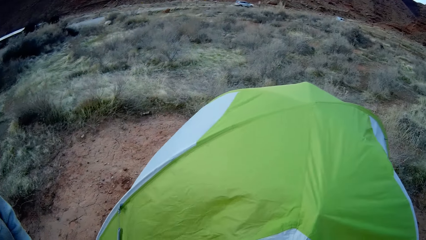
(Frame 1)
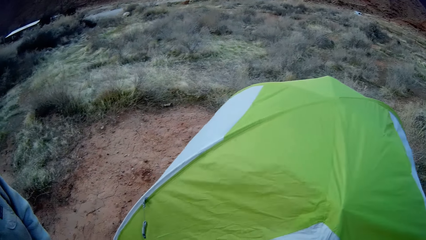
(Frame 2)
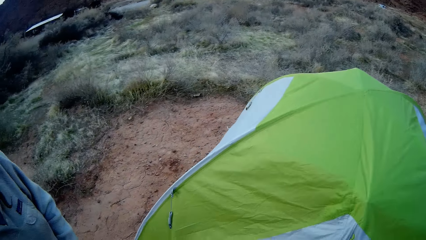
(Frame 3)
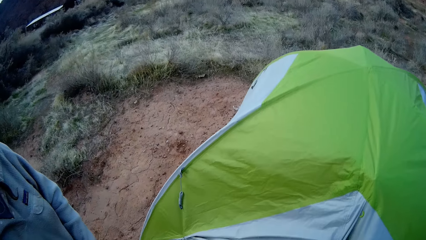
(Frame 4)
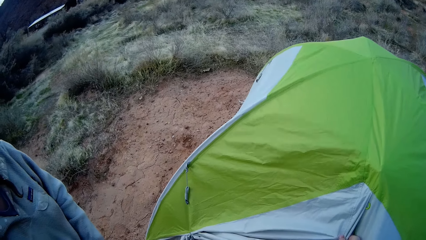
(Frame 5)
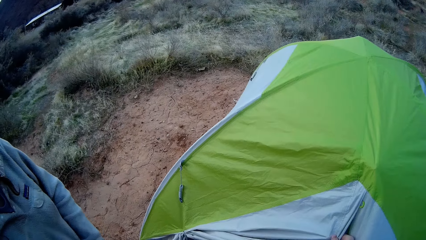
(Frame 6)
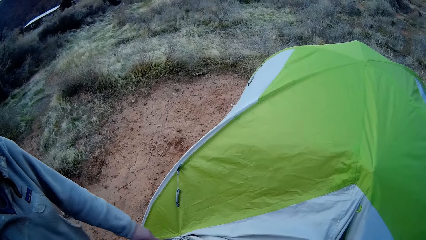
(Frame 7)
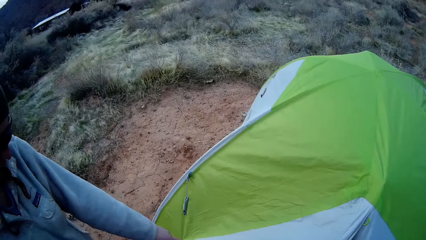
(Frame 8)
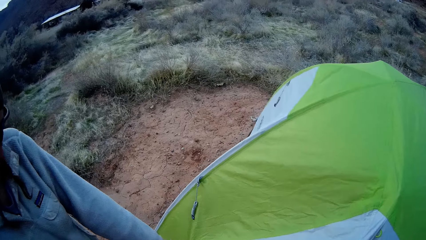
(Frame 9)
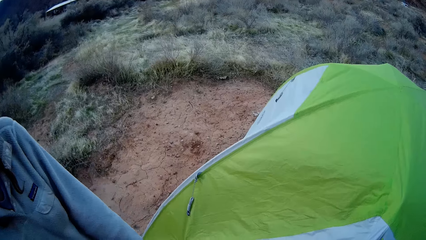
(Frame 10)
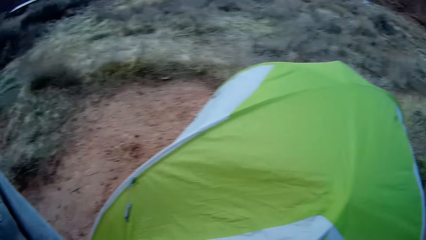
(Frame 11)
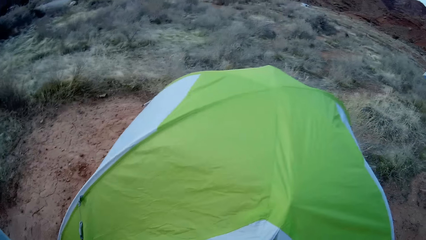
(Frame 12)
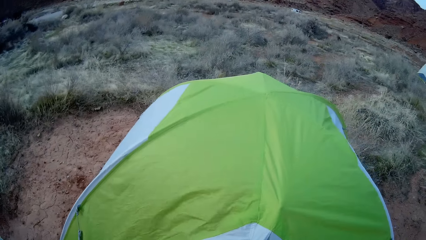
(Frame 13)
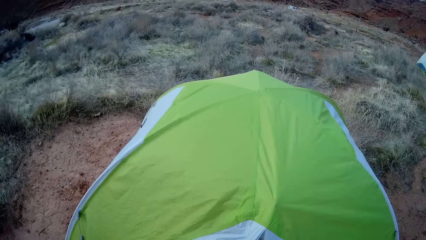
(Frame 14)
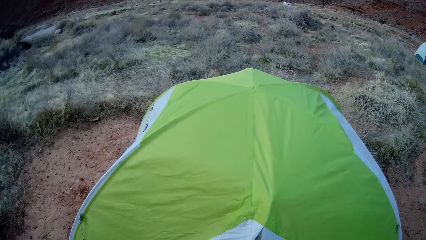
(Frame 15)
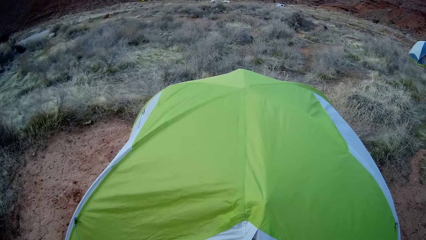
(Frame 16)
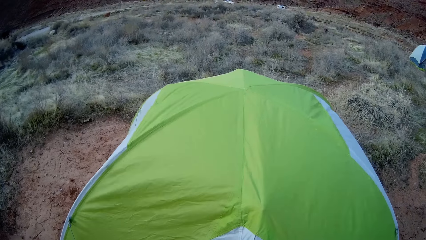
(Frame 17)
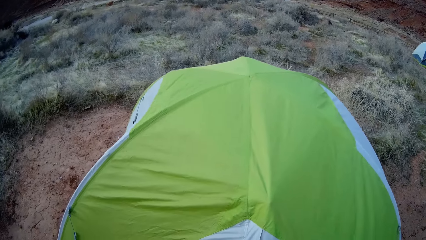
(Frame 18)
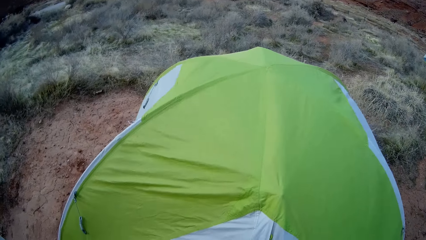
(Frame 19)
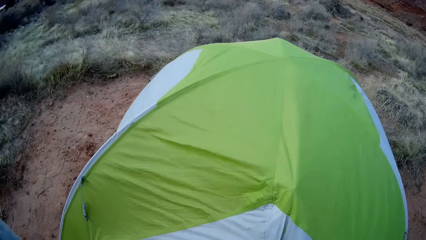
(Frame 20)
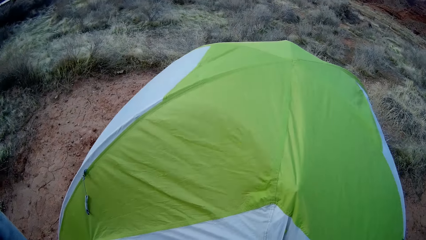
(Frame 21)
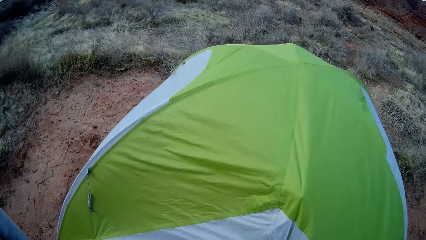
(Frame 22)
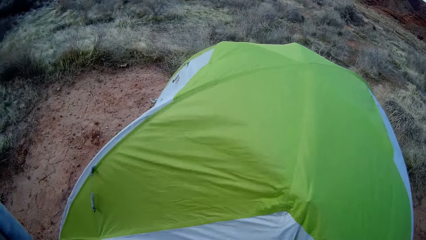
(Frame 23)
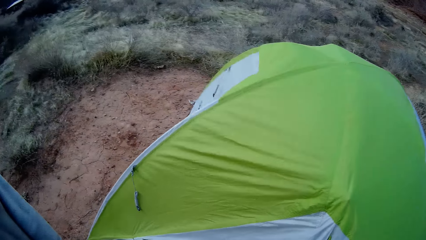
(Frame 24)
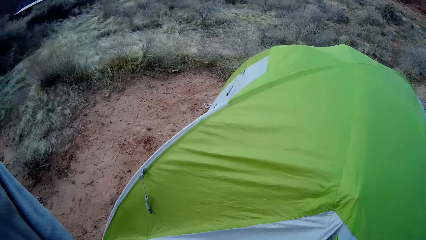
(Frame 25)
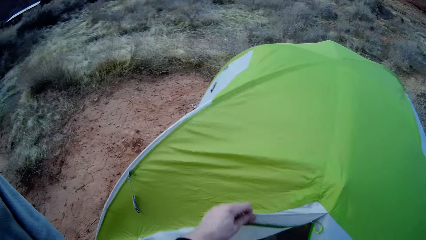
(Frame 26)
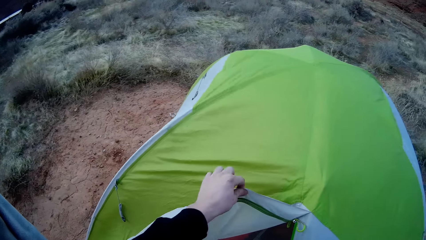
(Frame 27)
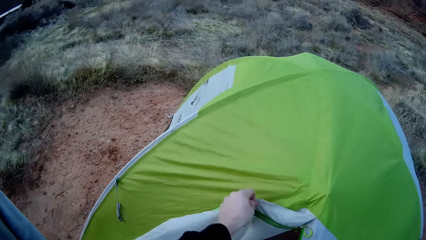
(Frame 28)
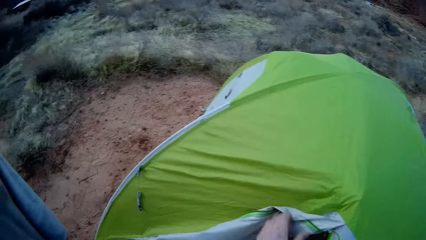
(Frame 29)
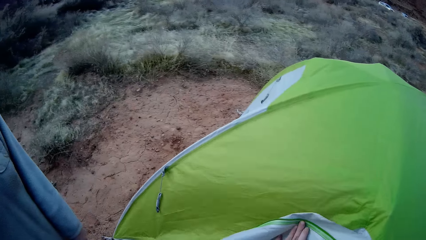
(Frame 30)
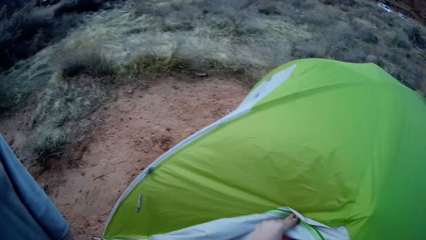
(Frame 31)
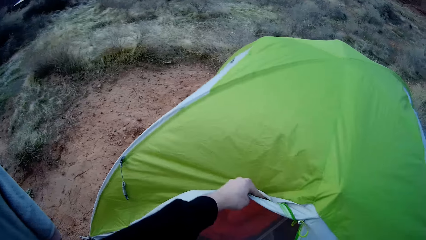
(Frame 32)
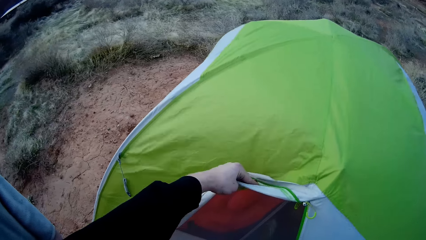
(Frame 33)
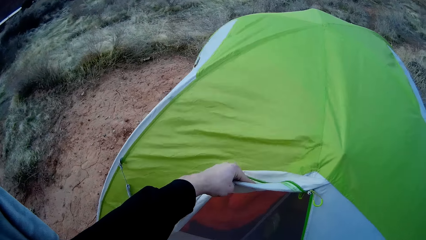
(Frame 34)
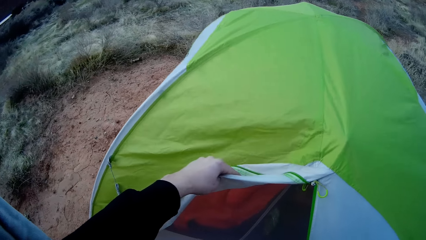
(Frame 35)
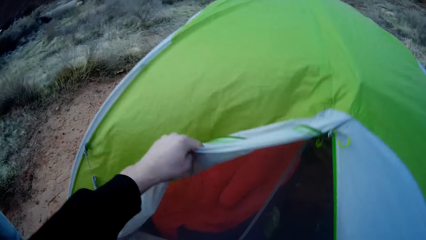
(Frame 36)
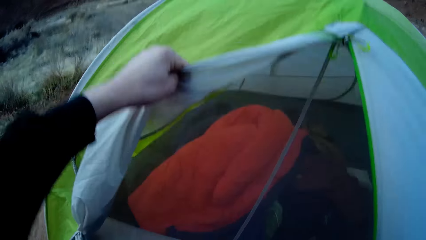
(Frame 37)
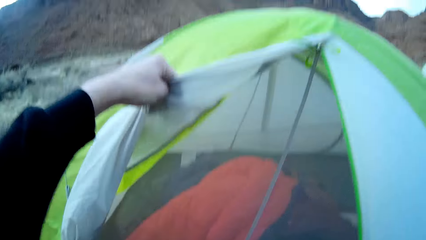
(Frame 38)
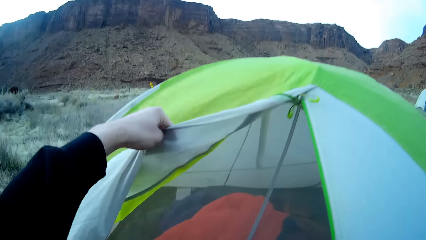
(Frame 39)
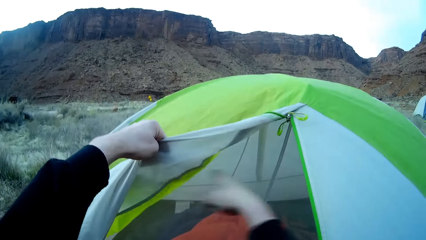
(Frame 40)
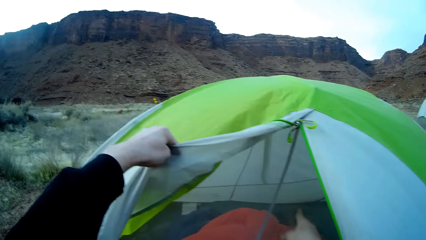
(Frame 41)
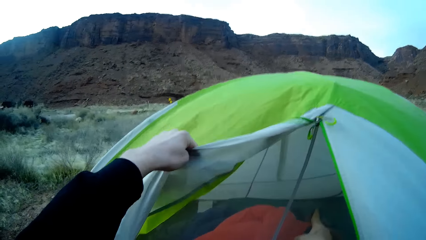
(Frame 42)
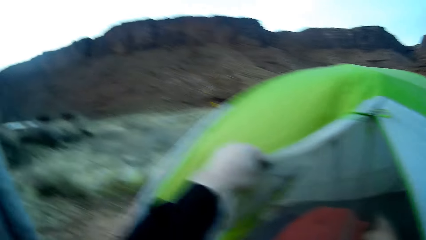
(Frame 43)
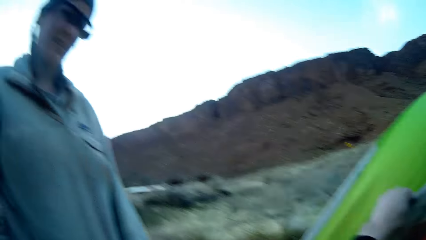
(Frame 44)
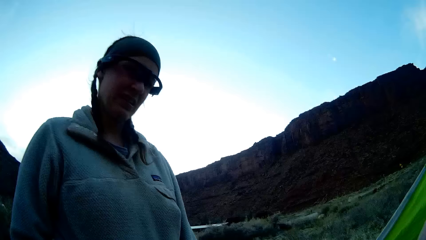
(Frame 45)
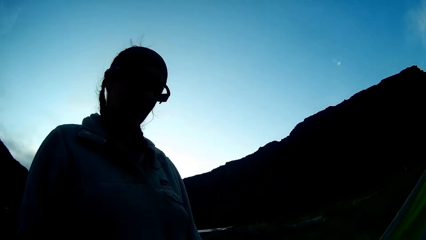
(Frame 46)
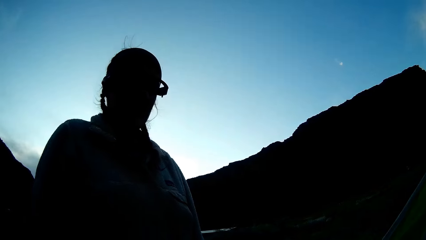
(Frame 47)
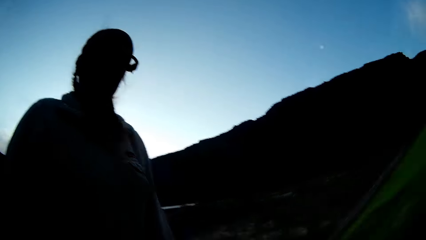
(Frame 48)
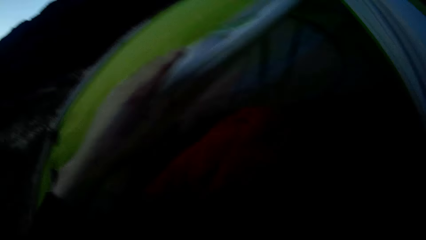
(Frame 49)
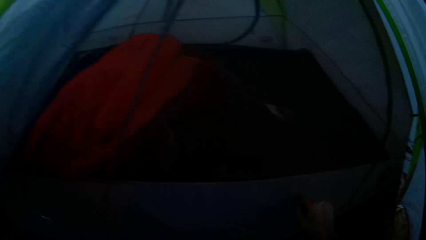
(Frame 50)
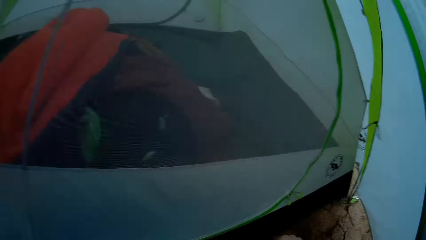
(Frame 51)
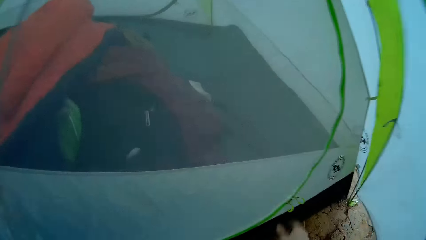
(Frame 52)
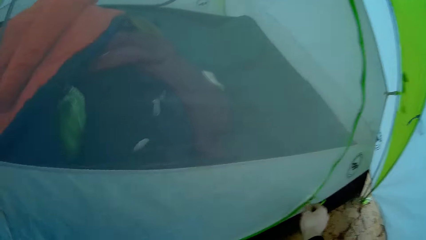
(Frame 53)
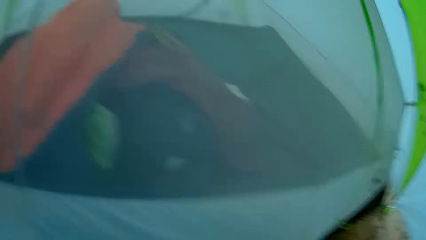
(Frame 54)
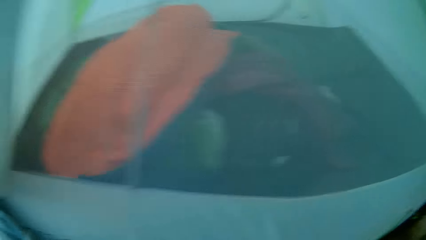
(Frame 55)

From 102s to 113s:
The camera wearer lifts the flysheet. They fold the tent's entrance.

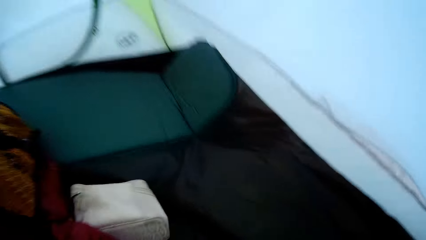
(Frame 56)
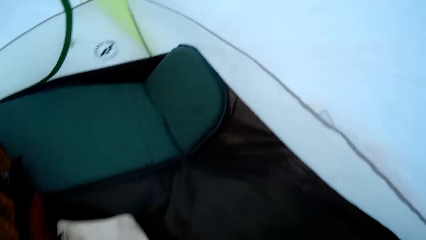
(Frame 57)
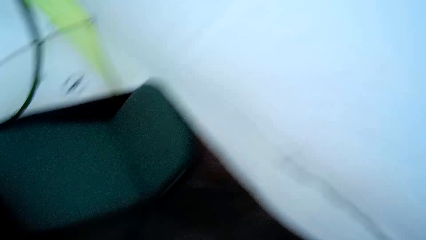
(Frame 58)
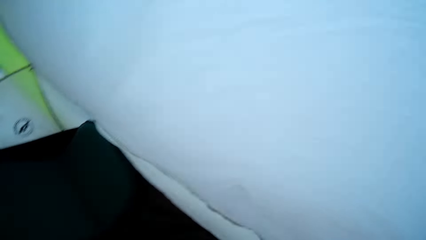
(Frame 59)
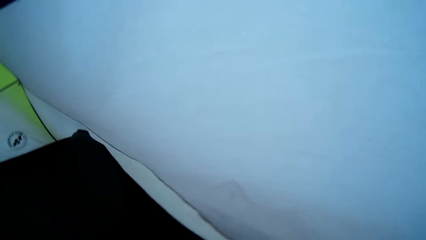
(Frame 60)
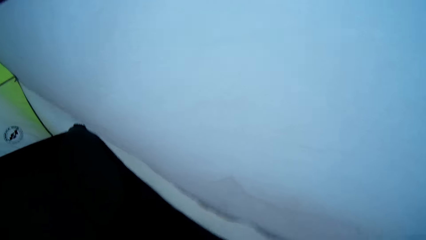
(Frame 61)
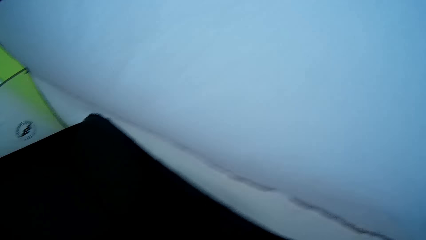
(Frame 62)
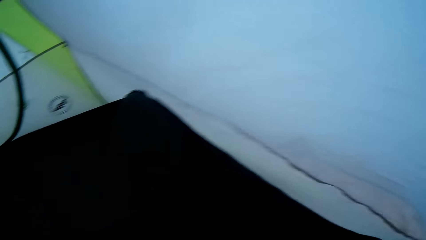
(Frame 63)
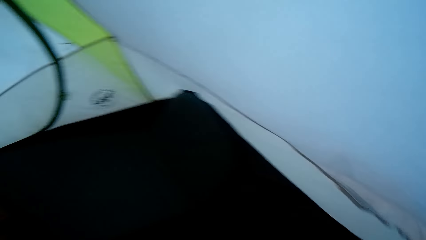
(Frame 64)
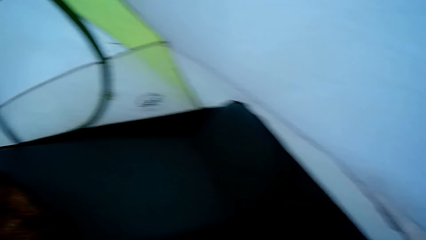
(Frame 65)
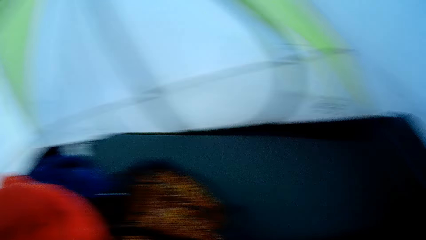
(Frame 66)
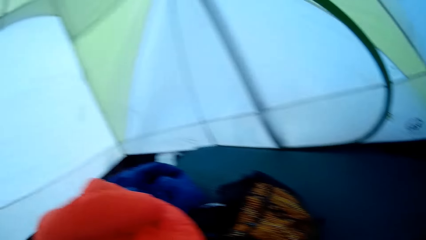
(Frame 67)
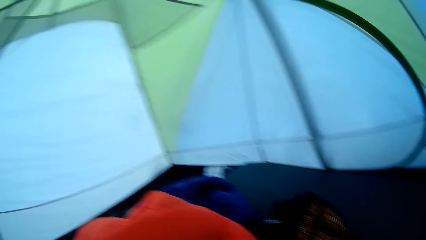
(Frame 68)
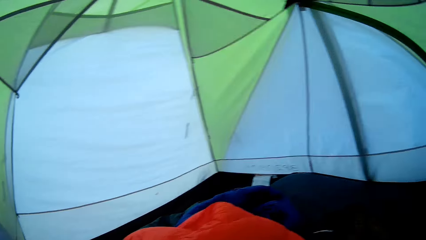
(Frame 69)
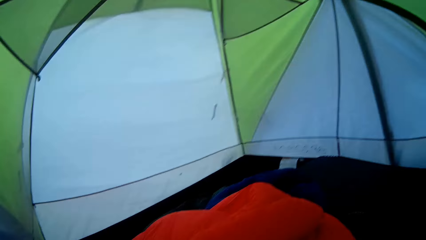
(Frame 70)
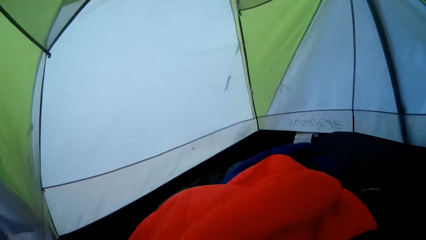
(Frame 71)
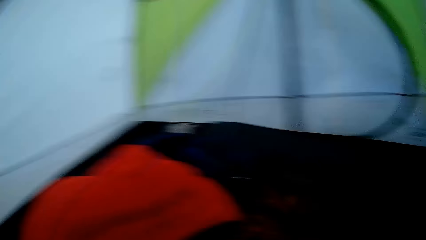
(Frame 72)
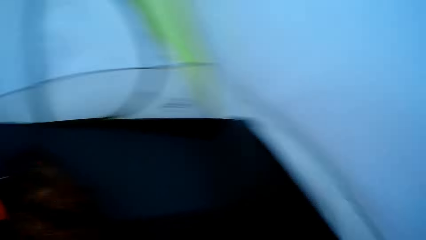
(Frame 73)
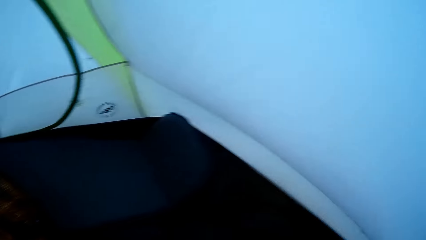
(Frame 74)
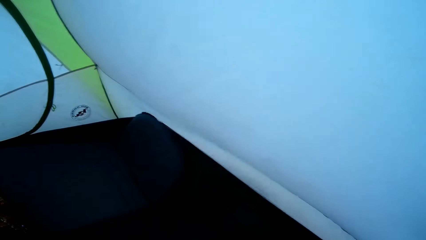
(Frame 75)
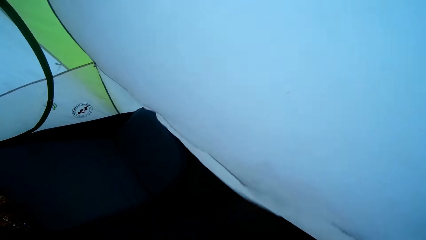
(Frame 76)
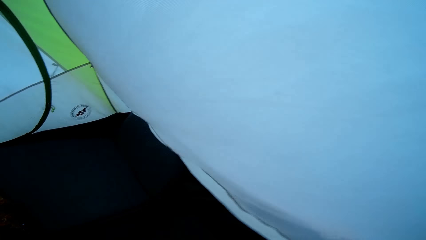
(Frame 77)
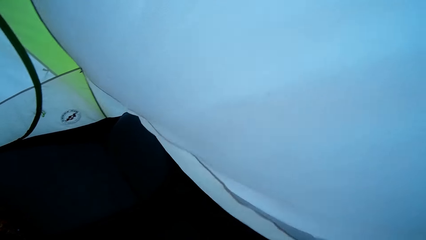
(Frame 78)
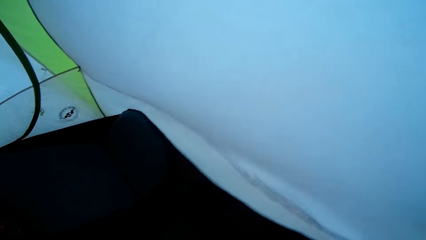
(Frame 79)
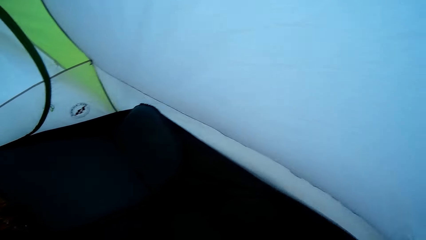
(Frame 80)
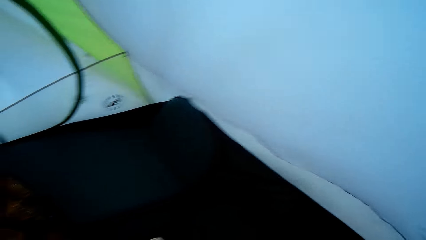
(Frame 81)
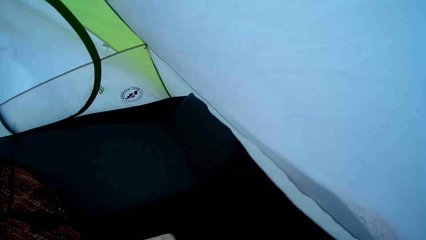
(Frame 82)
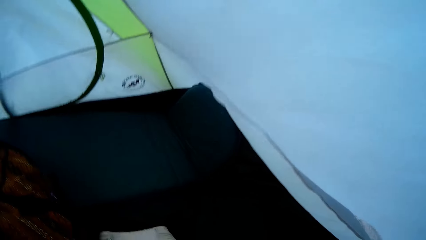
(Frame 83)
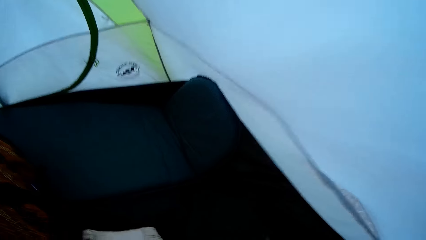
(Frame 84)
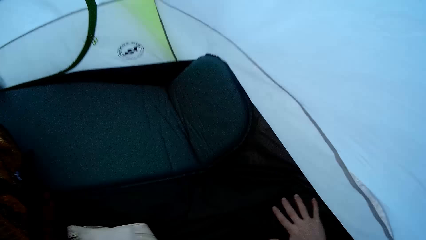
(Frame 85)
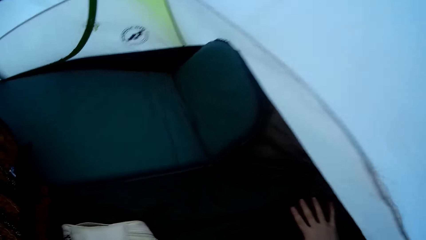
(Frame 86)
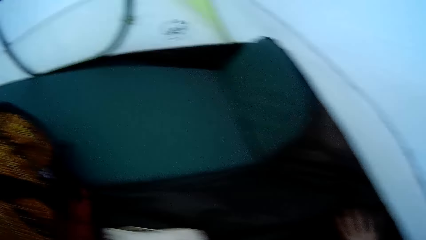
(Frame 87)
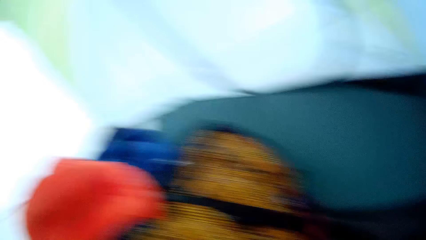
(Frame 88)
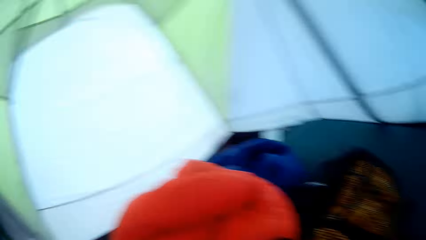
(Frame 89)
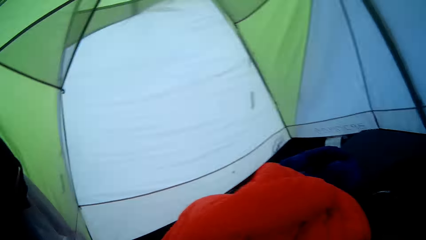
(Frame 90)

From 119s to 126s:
The camera wearer gets into the tent.
